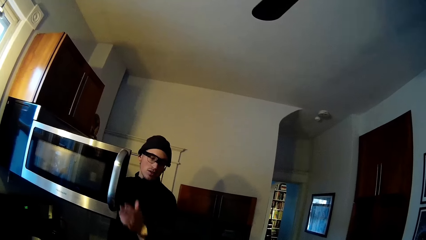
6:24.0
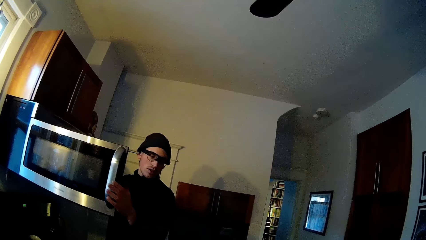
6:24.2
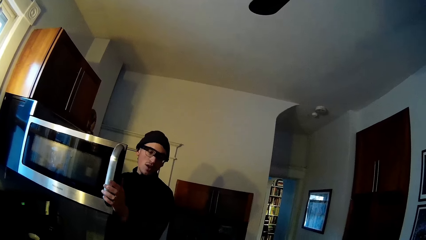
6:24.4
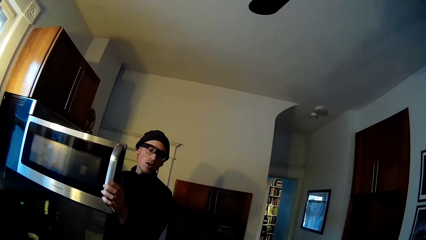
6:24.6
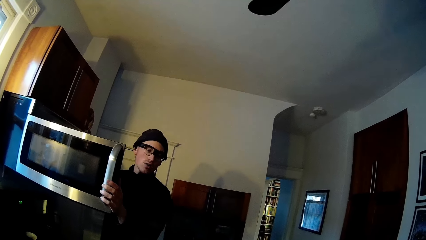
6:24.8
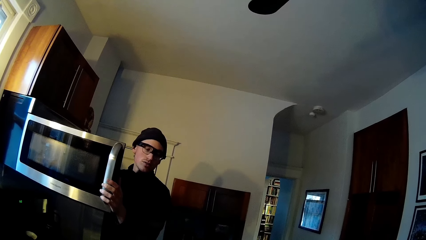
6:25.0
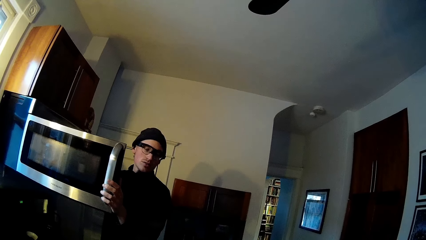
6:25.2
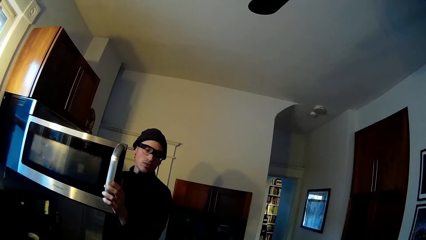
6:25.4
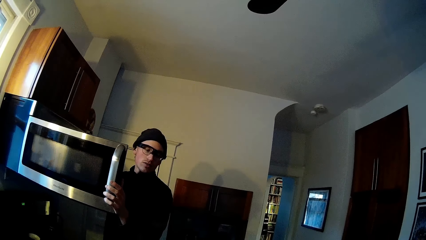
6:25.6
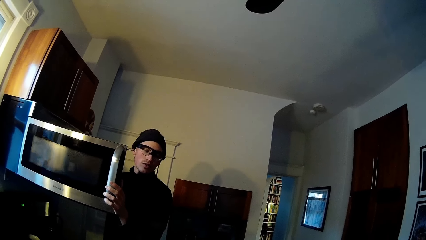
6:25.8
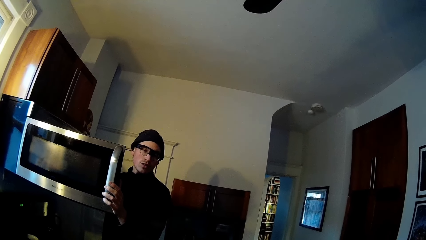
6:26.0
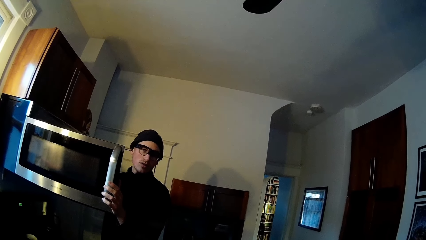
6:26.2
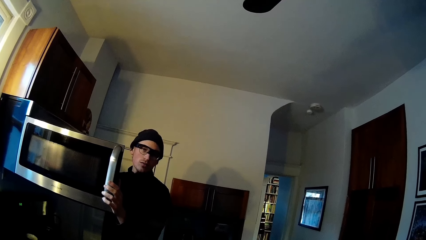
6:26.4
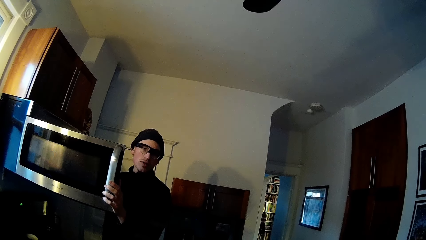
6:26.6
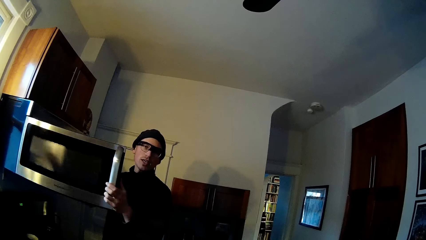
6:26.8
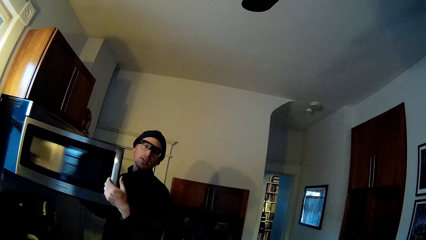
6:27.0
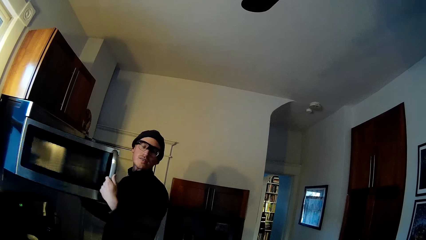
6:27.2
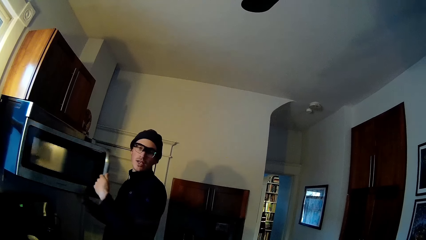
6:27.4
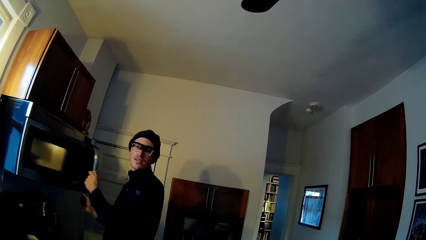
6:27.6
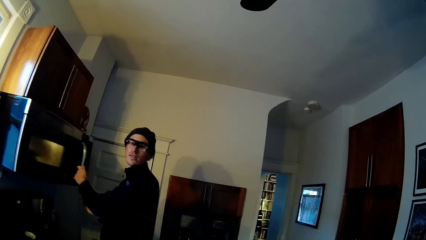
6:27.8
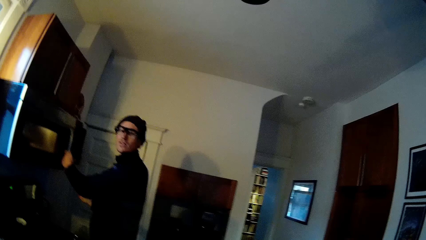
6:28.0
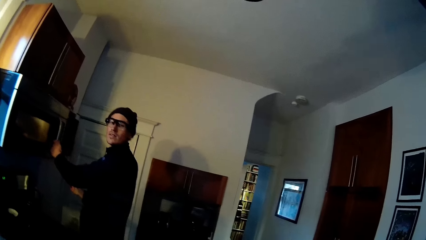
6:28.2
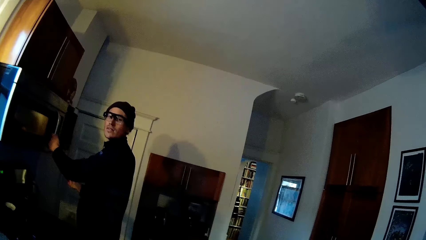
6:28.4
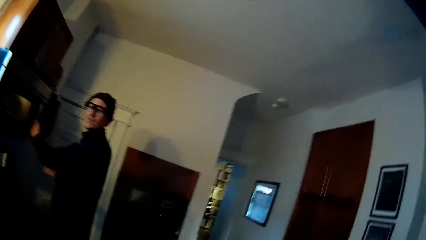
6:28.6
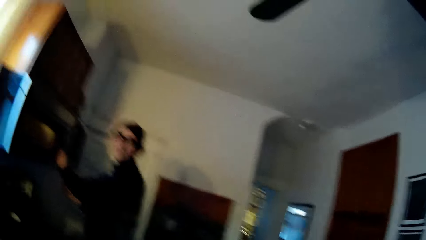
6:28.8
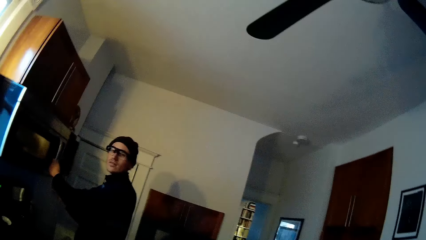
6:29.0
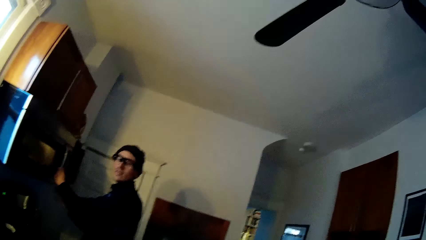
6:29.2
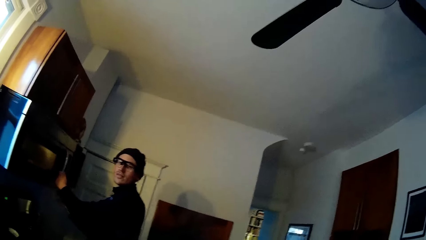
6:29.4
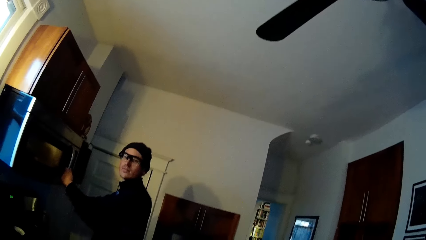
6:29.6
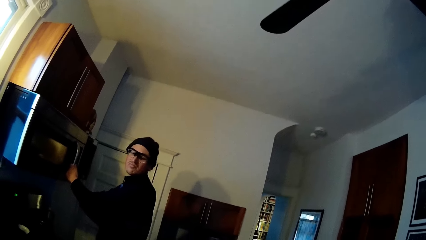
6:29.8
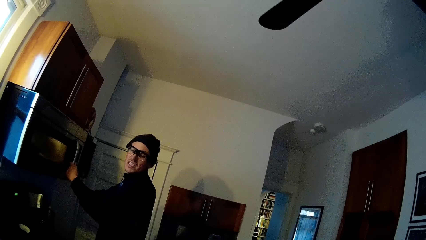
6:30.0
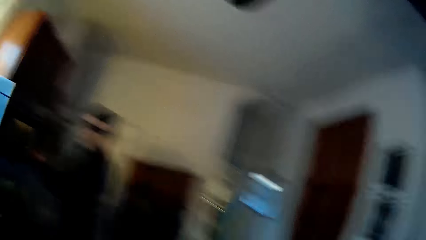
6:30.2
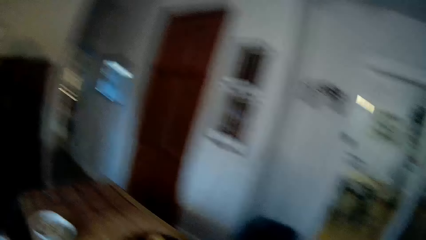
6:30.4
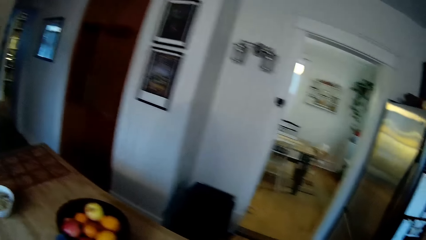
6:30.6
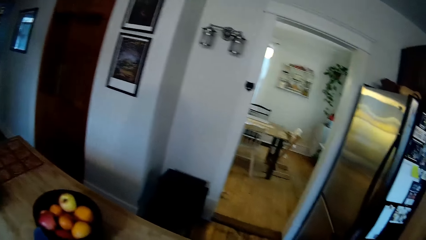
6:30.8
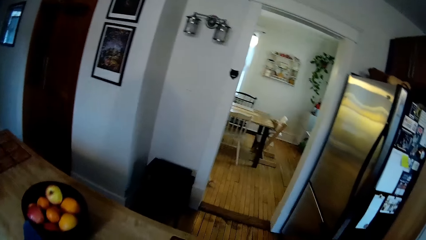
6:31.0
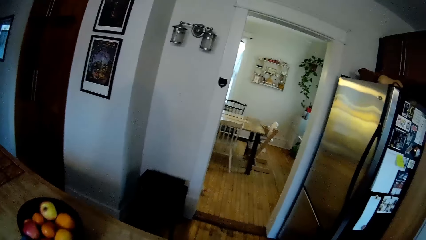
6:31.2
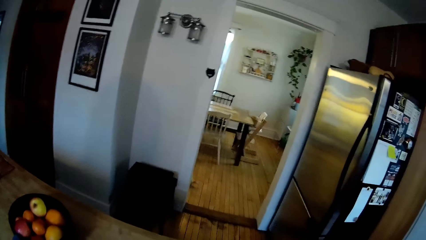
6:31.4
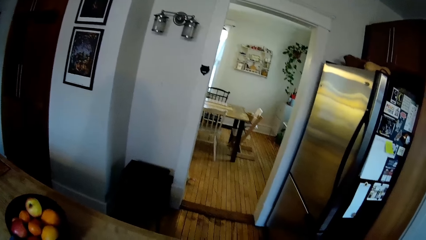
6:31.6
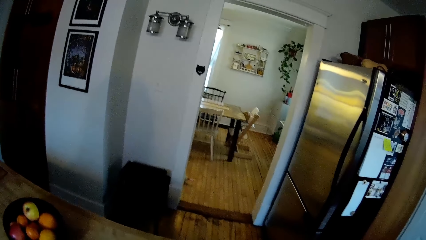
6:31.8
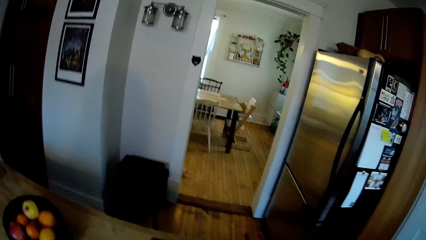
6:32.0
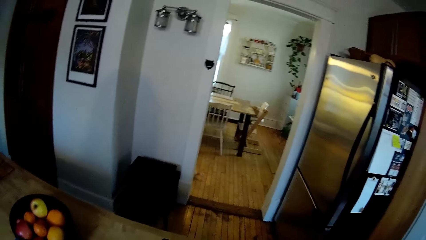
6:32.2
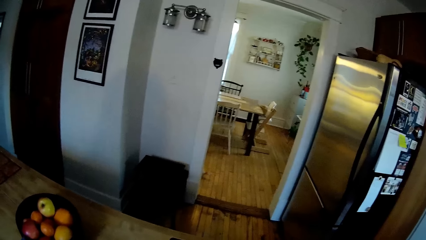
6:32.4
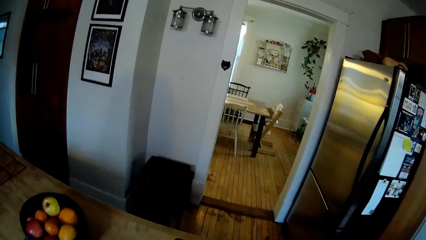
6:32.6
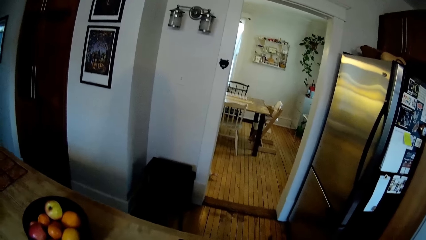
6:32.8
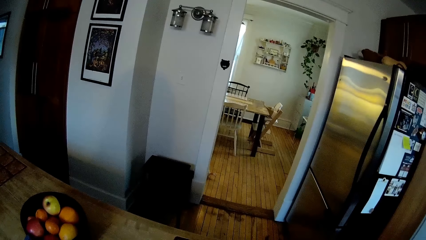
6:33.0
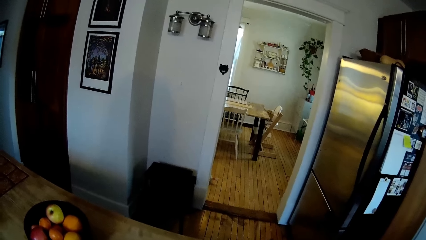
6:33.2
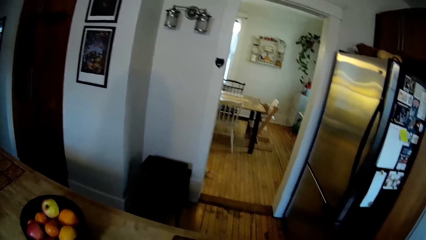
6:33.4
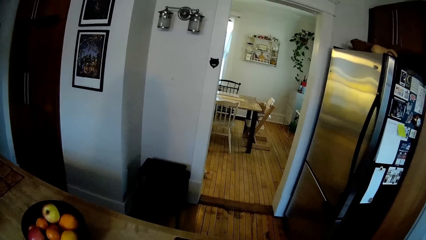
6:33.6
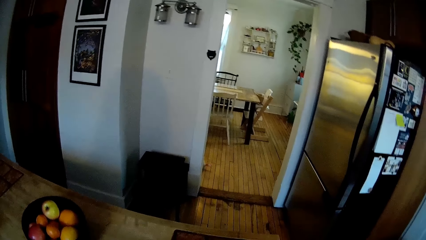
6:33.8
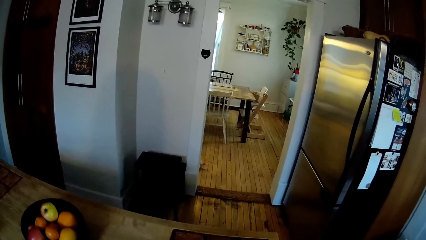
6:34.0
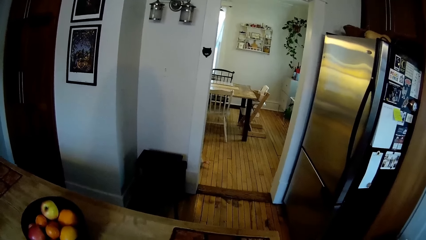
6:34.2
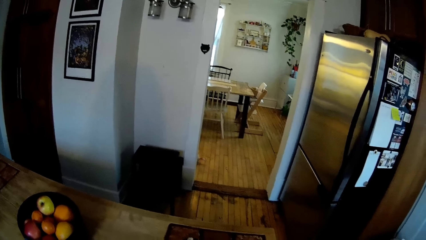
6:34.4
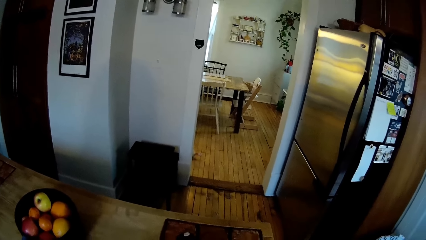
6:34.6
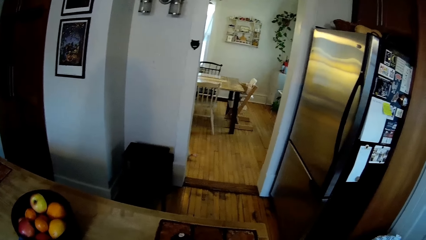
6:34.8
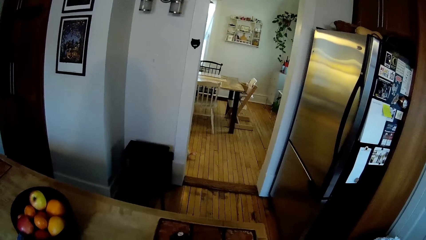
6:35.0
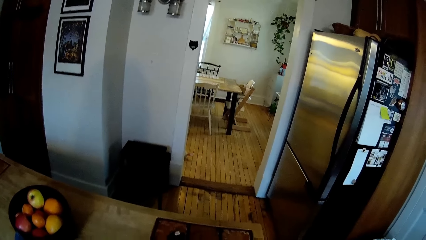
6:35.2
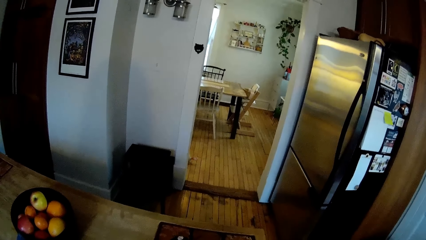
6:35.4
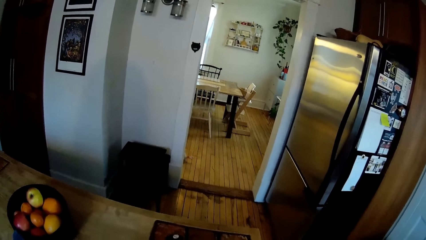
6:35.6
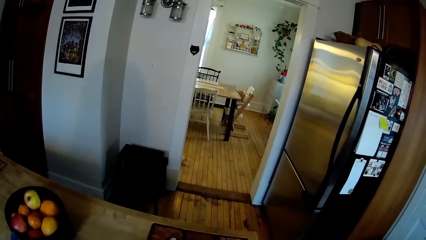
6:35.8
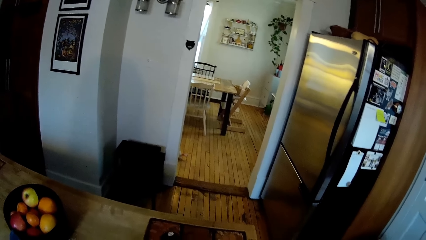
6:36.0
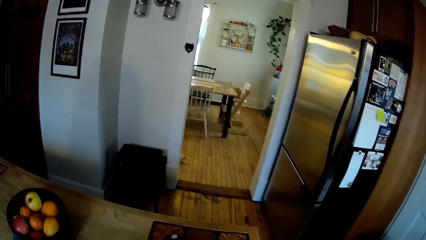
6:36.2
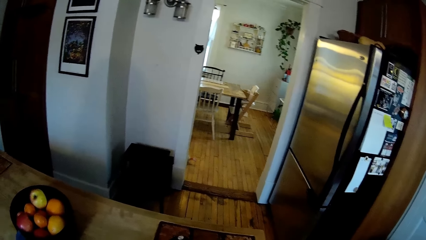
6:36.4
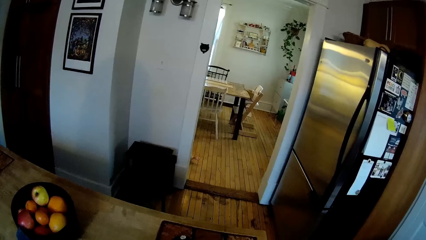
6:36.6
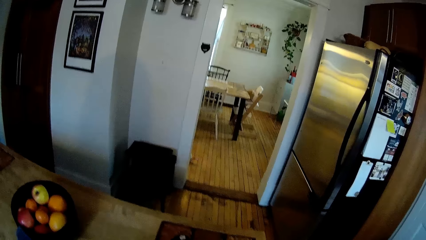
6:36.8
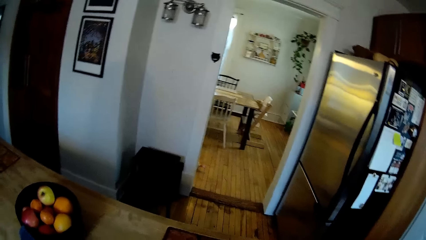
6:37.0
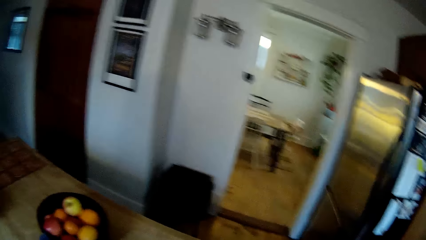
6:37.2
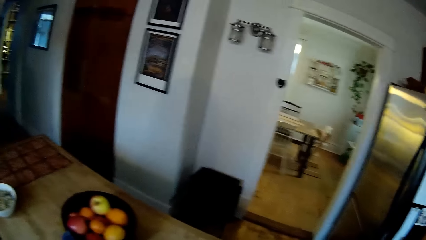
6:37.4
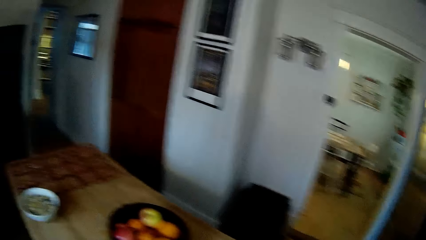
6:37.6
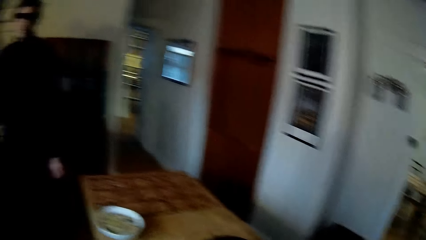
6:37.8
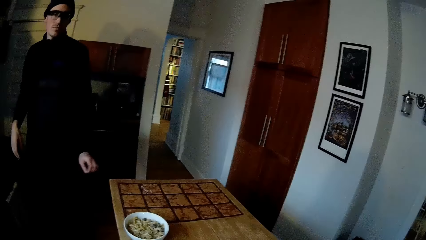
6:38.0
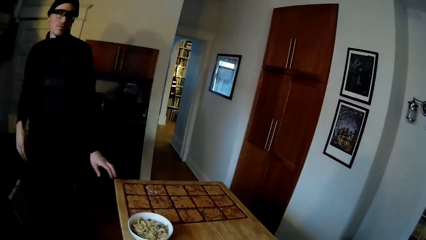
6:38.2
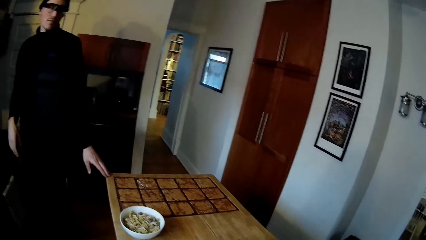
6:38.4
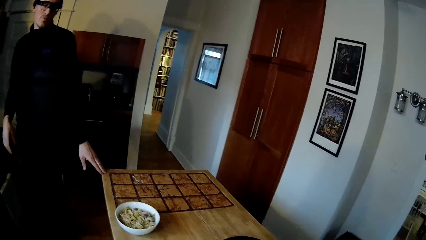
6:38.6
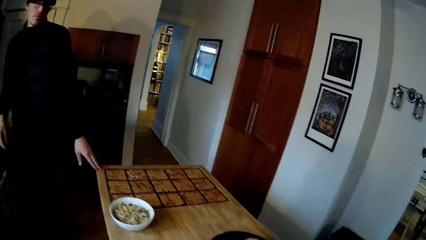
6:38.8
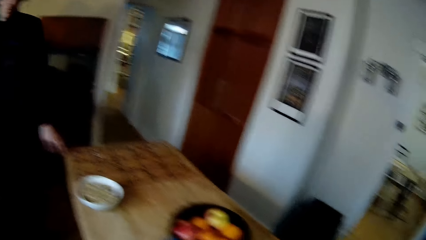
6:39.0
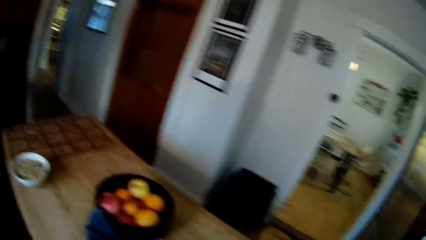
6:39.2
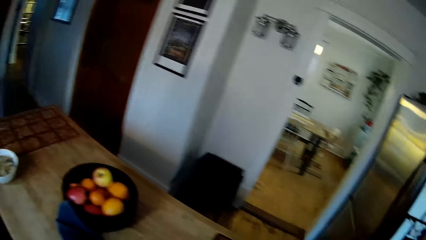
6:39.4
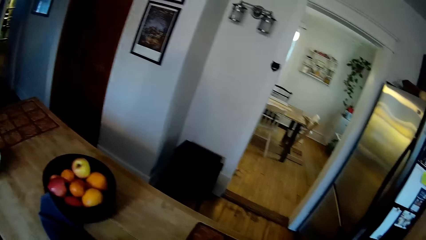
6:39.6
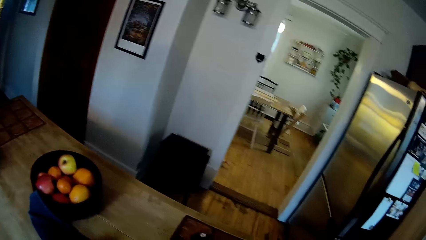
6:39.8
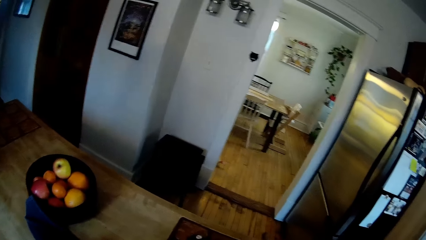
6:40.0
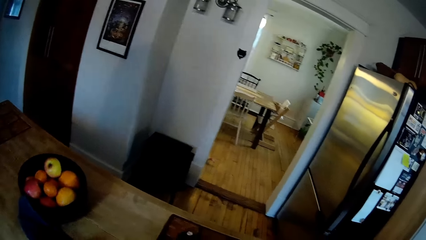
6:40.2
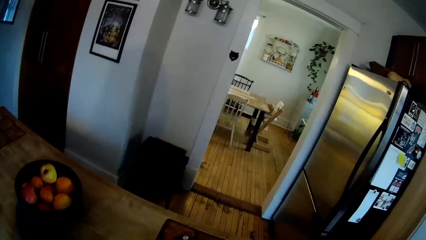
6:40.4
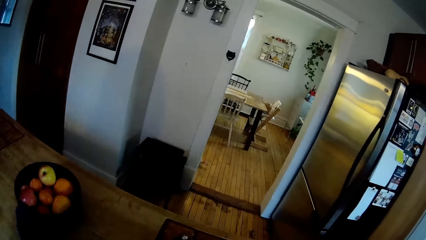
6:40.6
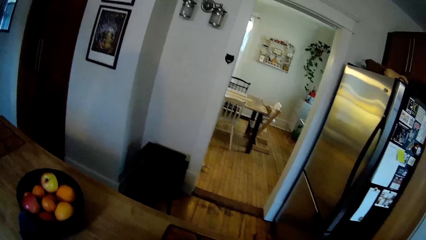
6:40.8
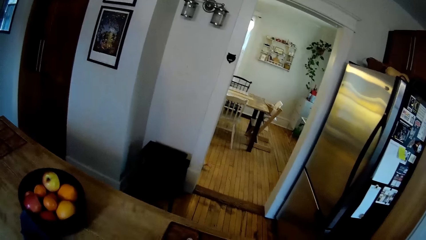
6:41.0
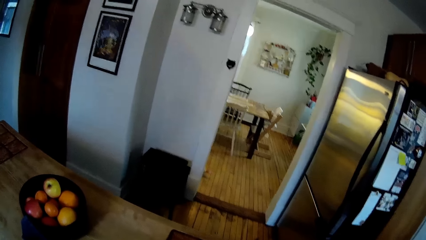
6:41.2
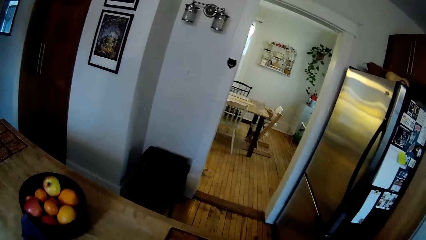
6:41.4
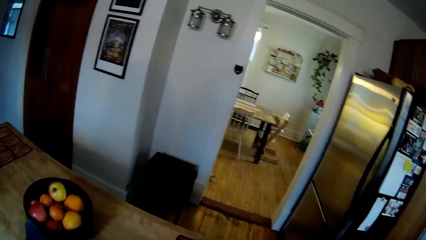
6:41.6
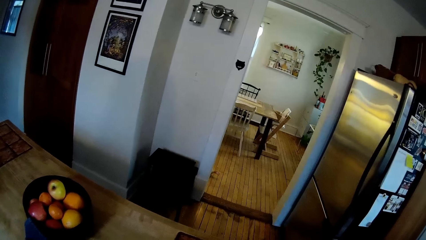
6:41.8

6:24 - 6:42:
The man holds the microwave handle with his left hand. He converses with the camera wearer. He closes the microwave or dishwasher with his left hand. He converses with the camera wearer. The camera wearer does something. The man touches the table with his left hand.
